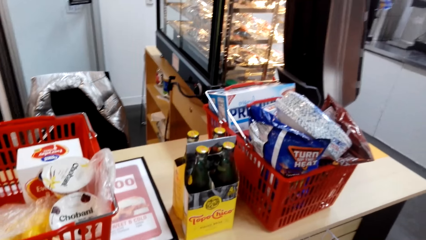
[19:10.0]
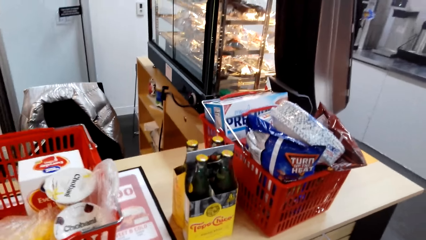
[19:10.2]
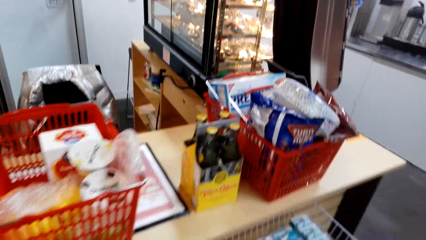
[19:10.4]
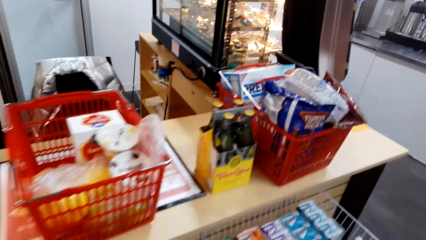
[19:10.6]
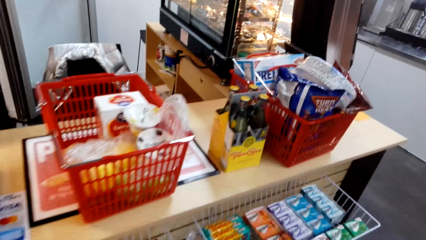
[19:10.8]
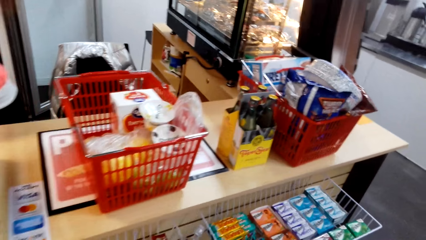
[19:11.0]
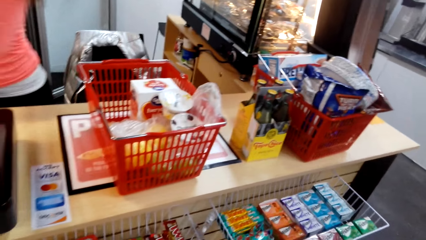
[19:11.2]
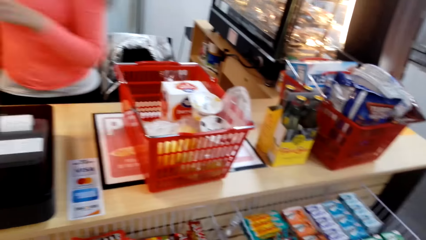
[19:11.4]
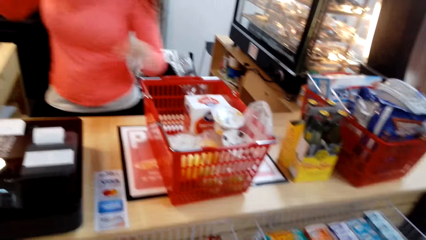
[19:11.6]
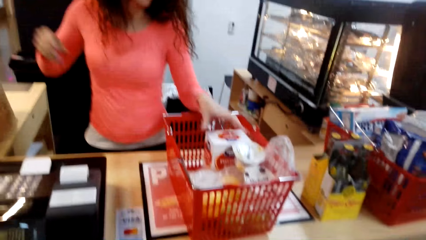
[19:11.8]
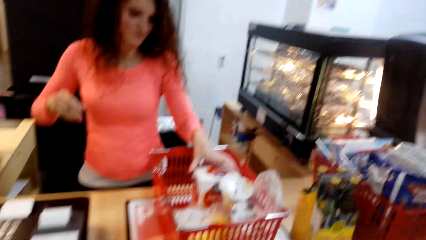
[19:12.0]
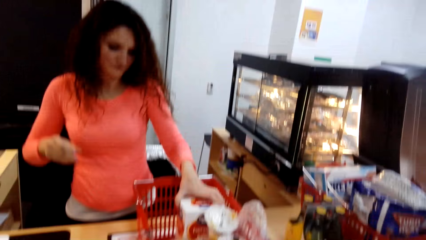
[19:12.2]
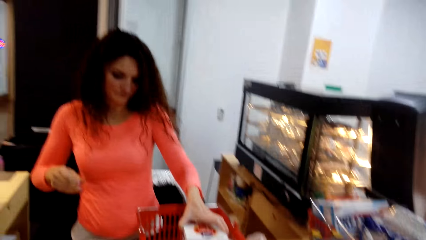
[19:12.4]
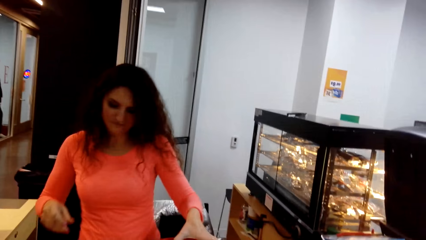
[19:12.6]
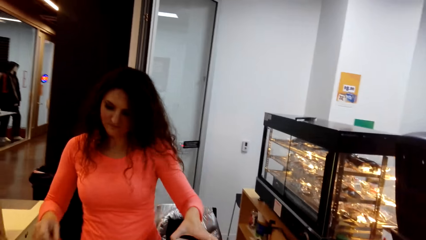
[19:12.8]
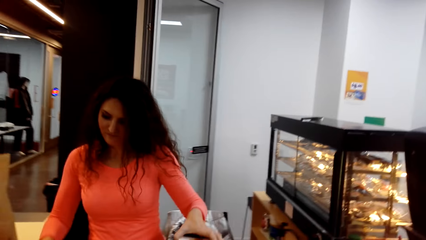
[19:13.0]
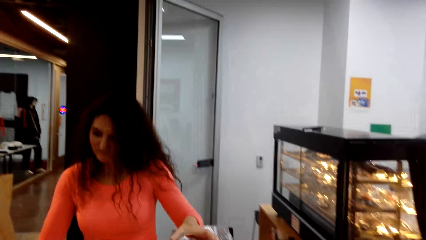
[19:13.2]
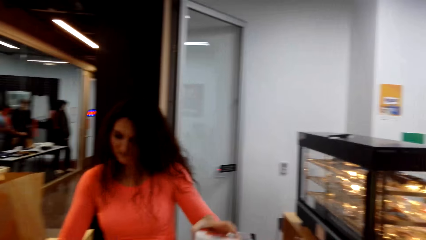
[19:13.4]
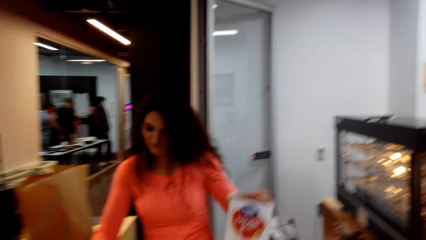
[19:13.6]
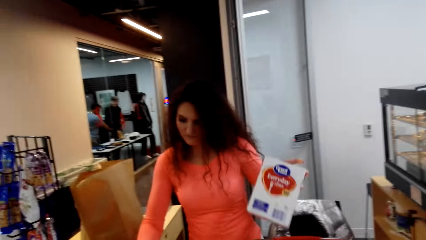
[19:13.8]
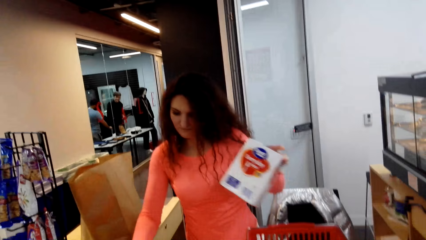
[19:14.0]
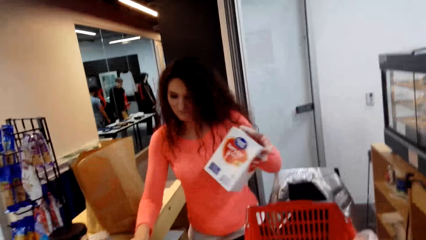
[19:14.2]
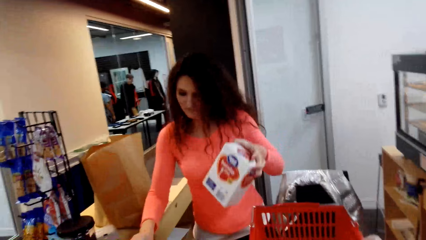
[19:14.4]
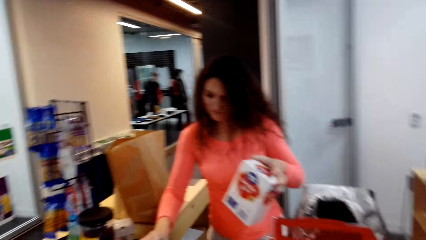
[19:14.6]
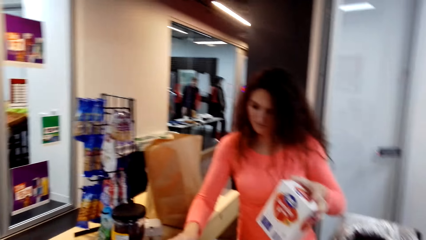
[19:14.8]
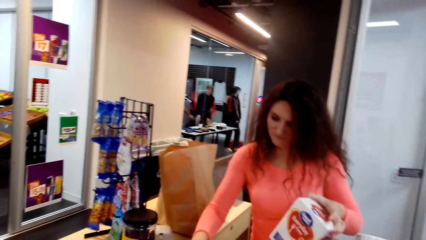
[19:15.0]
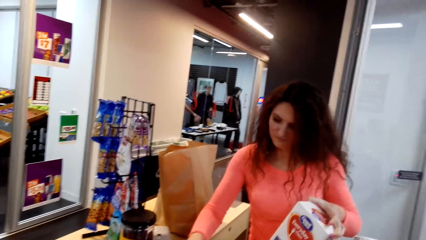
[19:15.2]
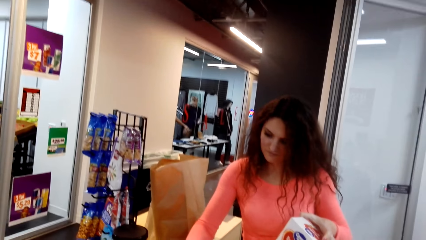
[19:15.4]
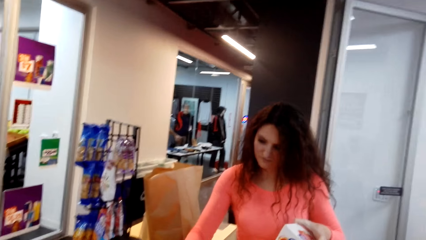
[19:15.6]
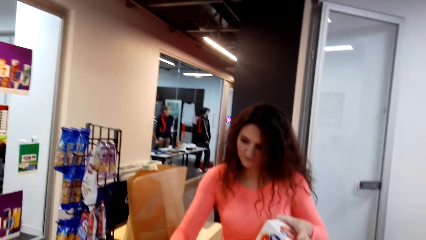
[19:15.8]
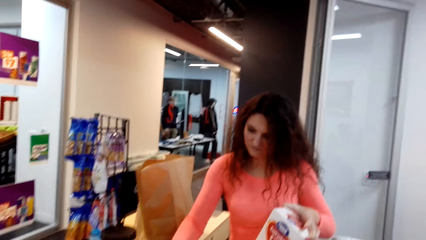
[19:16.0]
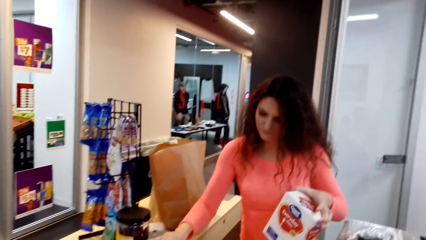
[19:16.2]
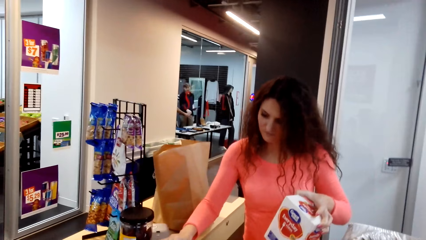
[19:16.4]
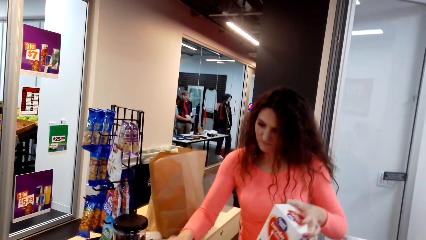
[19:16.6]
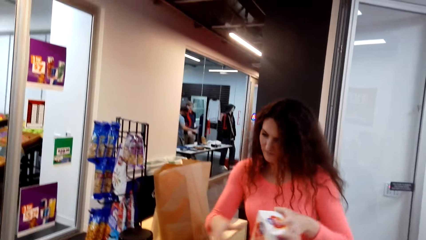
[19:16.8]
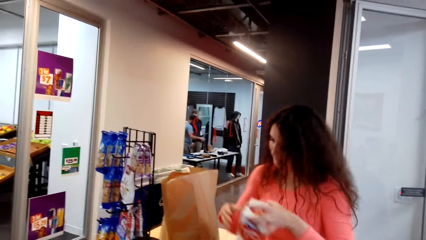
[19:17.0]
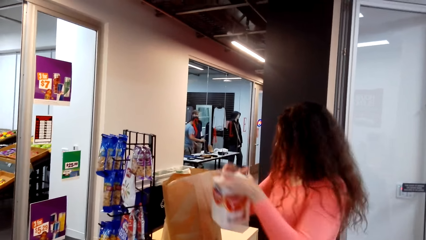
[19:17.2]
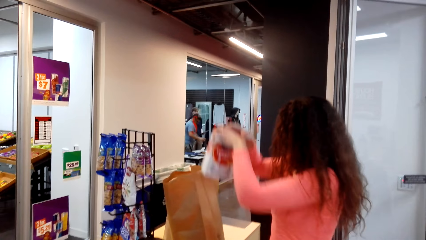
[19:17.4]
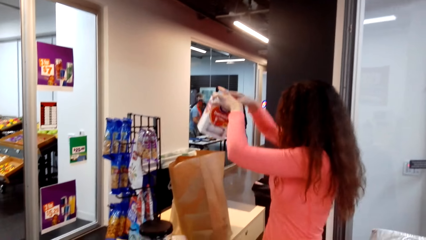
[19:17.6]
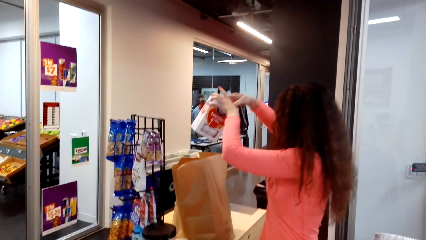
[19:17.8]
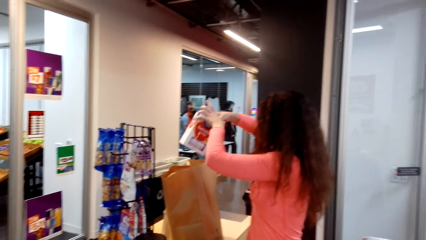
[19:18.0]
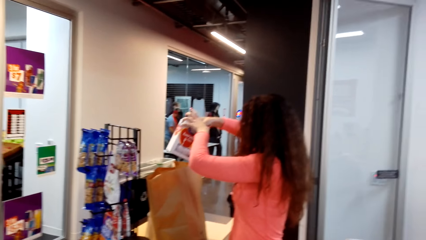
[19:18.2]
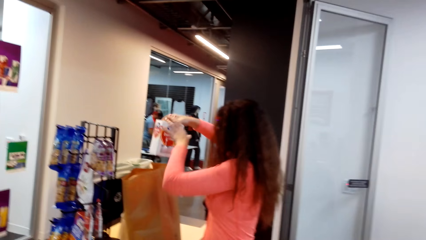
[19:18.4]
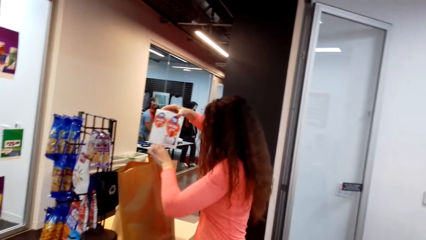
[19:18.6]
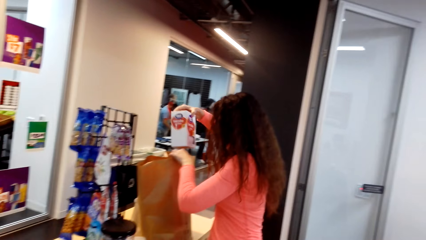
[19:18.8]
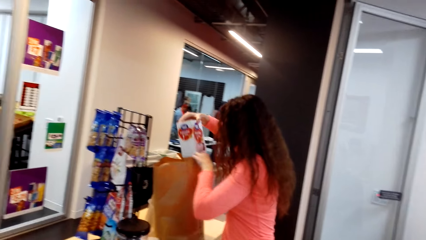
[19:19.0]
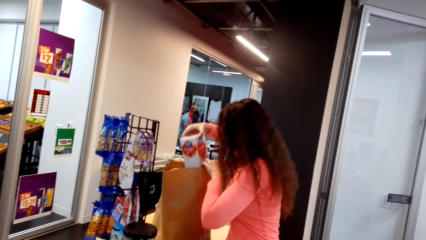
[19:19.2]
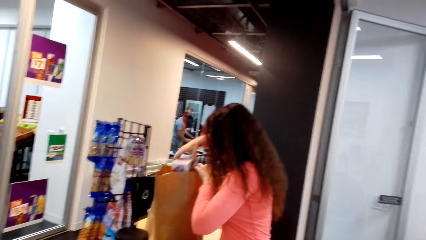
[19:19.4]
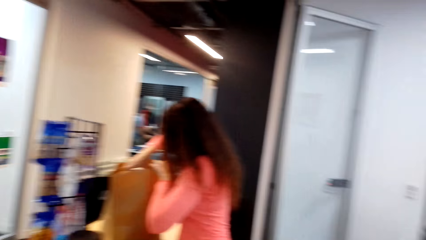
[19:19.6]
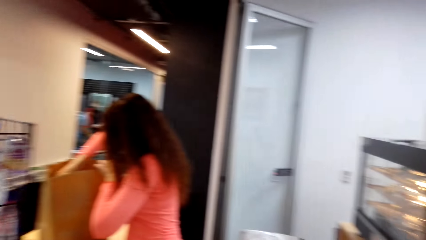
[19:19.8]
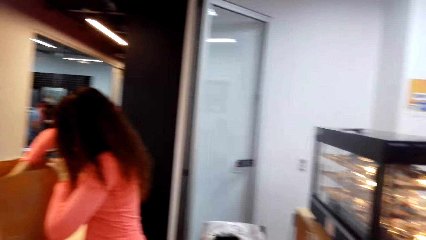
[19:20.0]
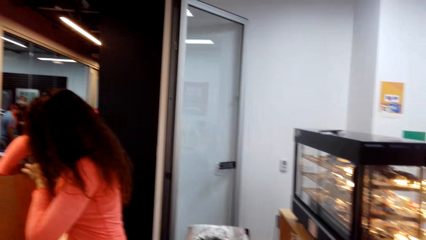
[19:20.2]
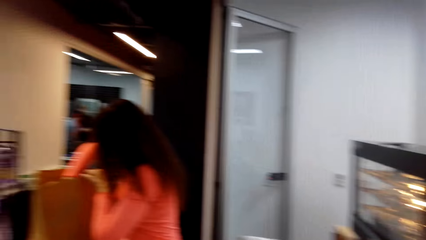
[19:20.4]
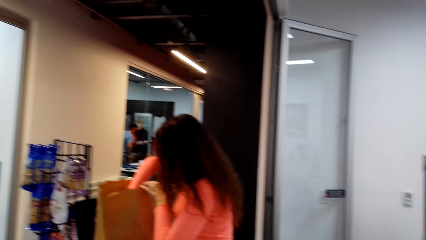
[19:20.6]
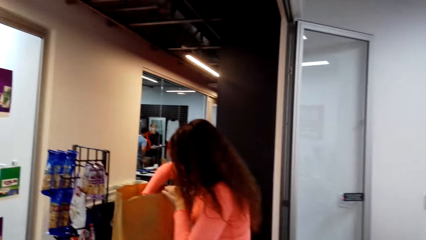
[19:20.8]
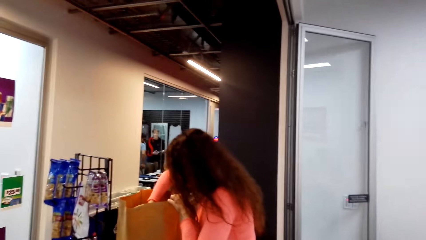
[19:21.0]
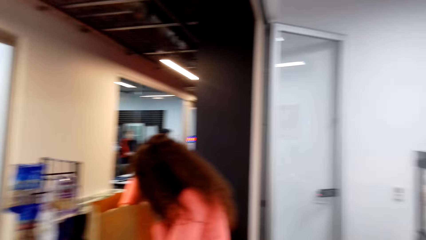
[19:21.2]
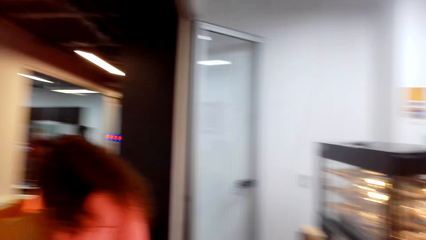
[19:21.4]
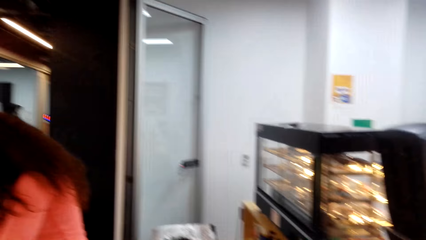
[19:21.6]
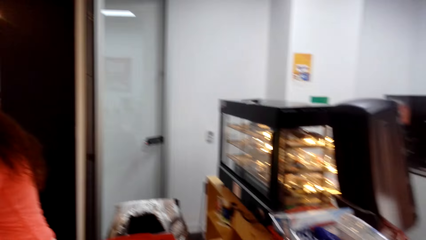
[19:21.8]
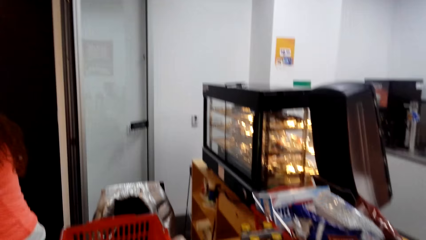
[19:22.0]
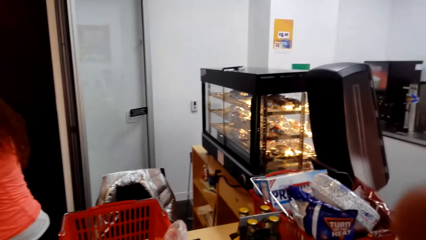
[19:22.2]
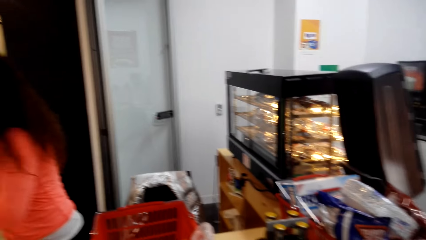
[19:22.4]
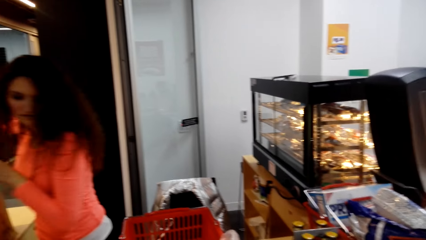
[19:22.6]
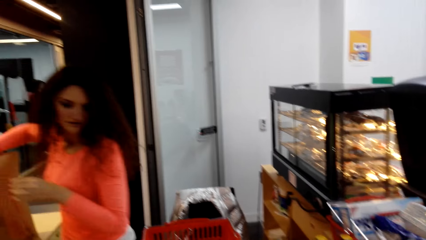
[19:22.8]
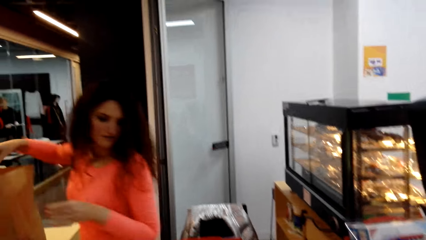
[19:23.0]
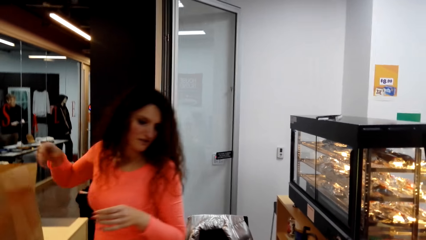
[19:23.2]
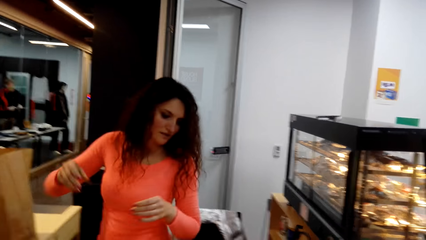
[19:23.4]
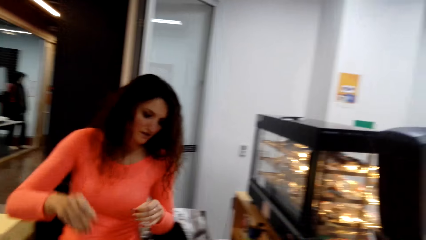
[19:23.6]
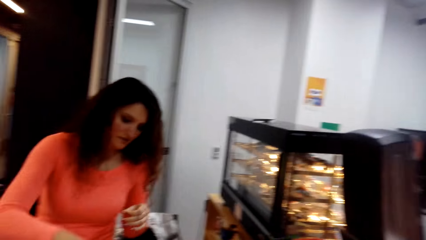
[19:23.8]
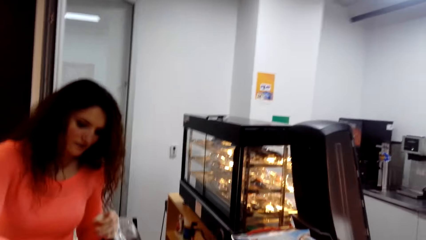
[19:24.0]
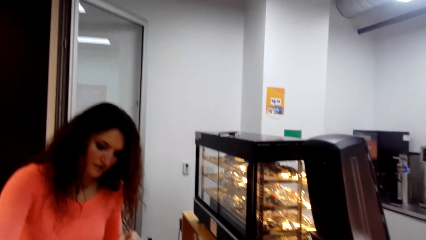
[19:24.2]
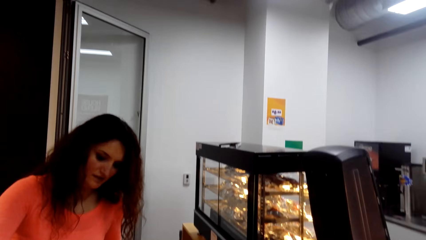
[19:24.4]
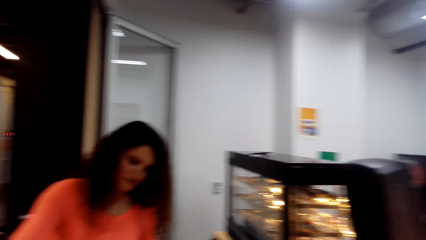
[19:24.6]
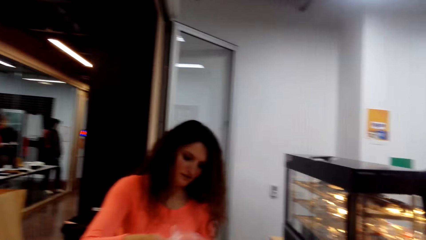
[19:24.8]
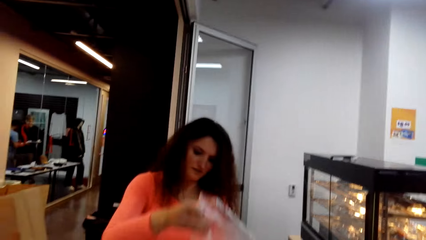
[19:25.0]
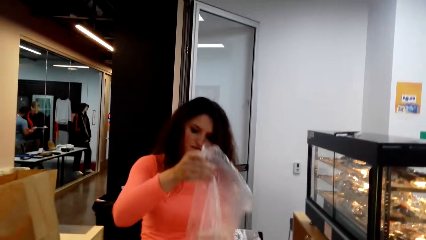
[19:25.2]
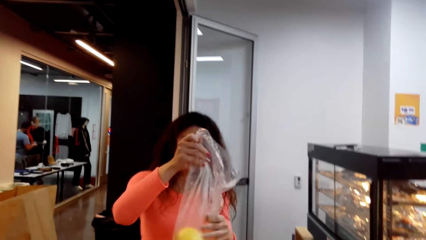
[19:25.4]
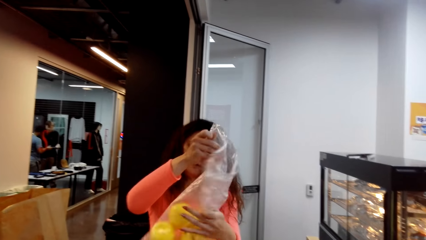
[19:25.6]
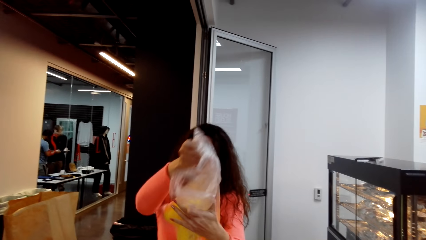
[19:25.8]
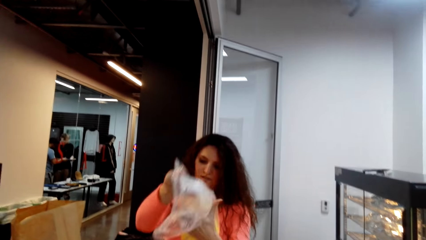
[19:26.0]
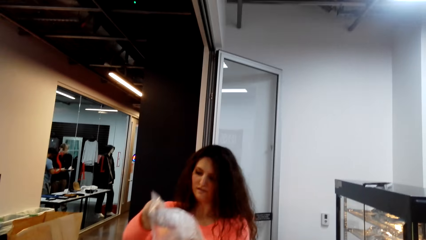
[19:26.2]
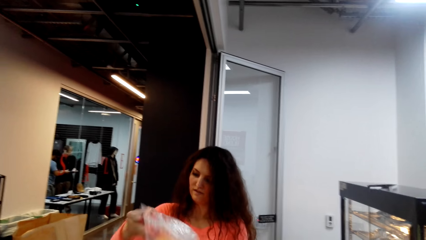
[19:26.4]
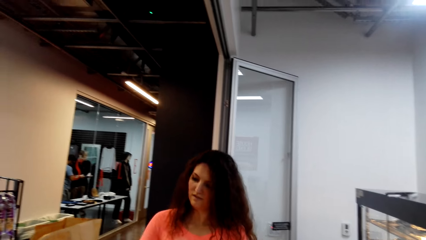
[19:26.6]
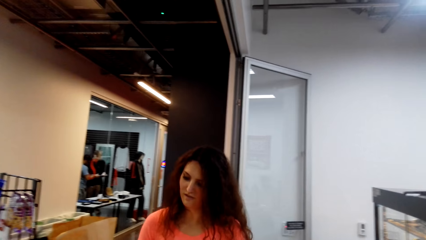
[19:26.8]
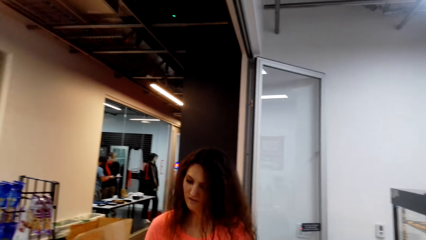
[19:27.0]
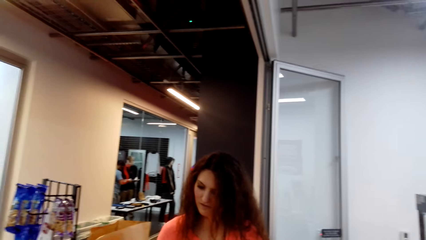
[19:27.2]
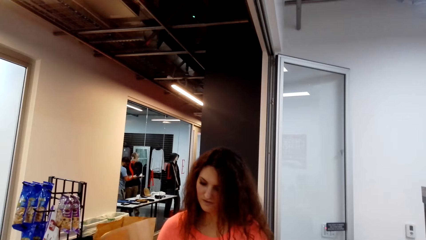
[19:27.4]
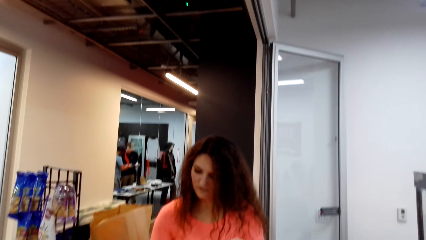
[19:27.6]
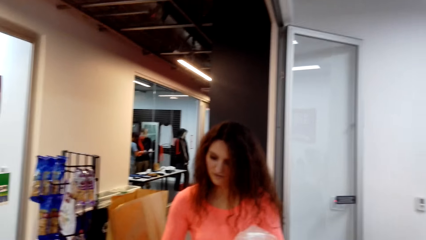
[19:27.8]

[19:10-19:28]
A man holds a packet. The camera wearer turns around. The man presses the buttons on the counter top, turns to the side and puts the packet on the shopping pack. The camera wearer turns around. The man turns to the side and holds a polythene bag.
